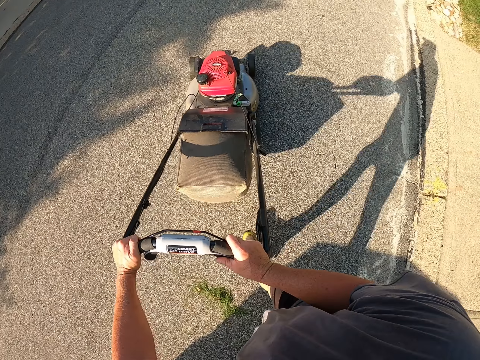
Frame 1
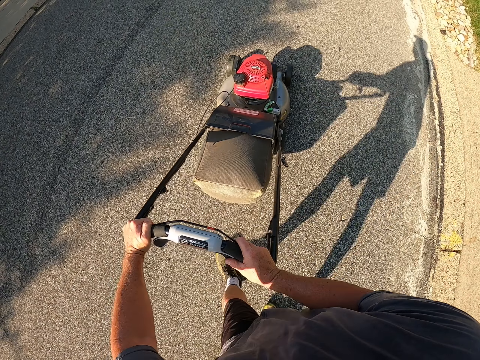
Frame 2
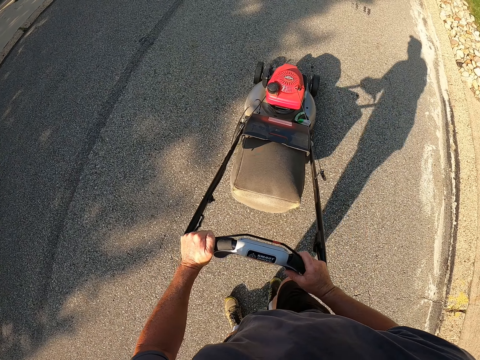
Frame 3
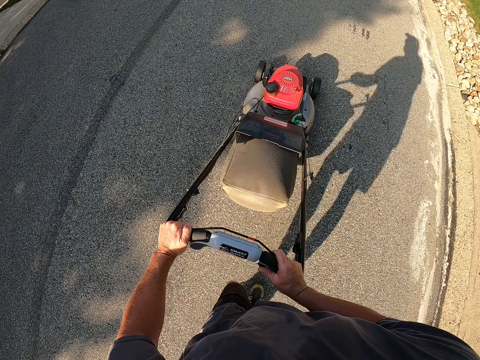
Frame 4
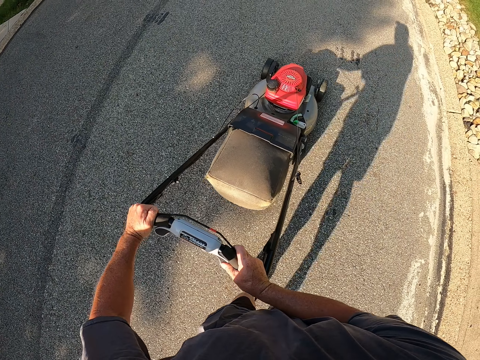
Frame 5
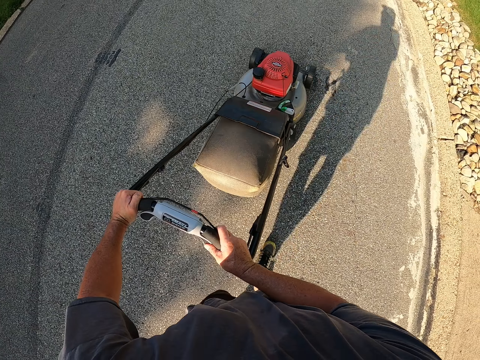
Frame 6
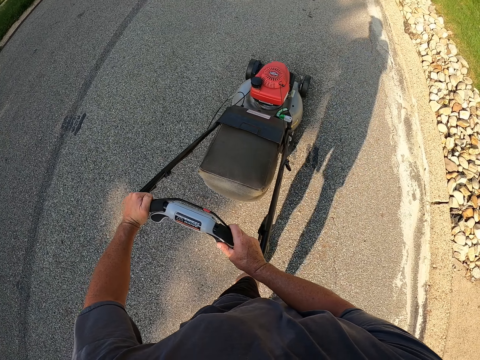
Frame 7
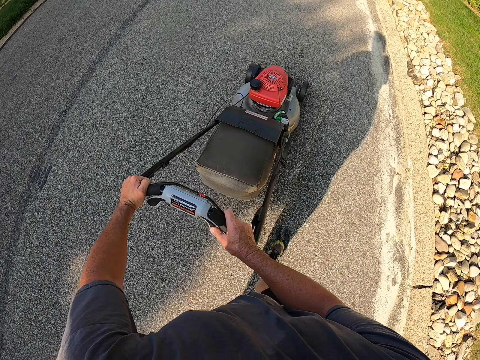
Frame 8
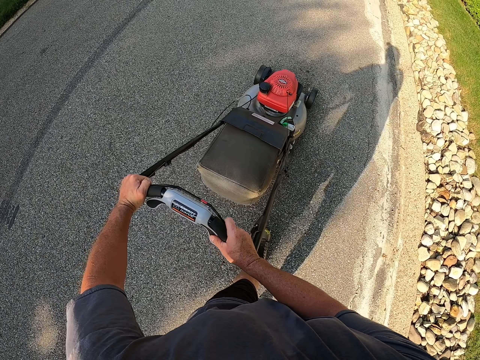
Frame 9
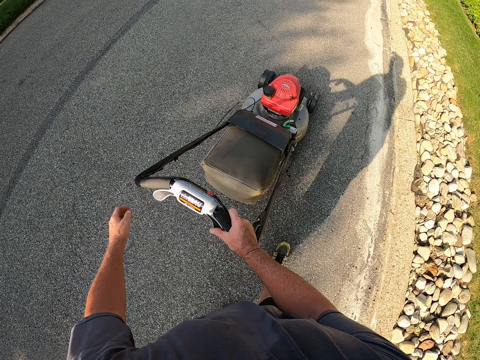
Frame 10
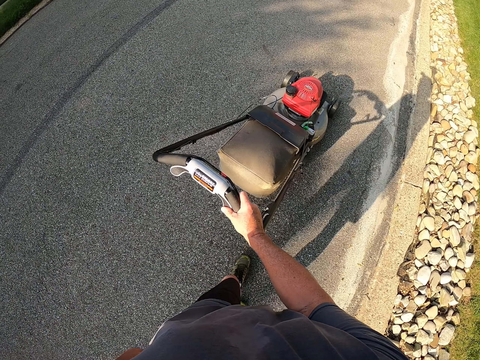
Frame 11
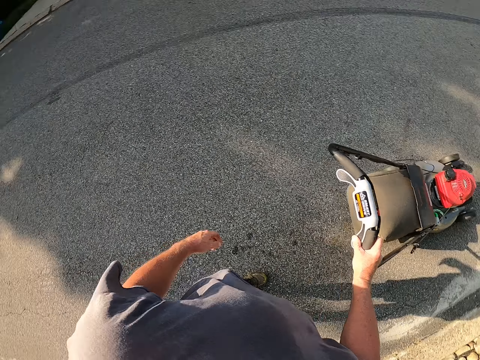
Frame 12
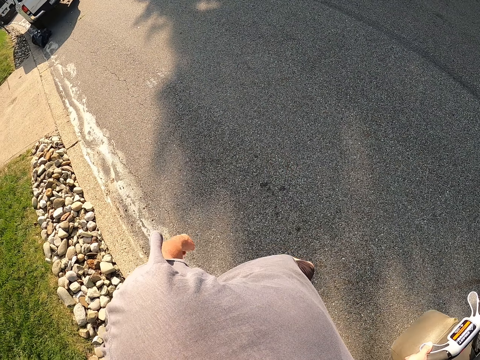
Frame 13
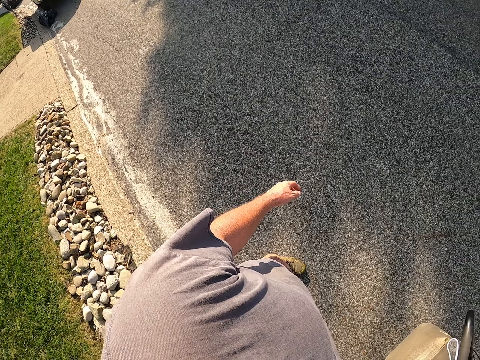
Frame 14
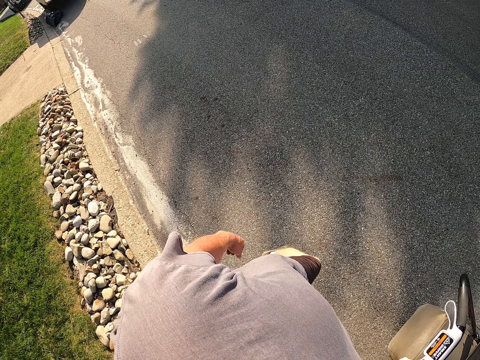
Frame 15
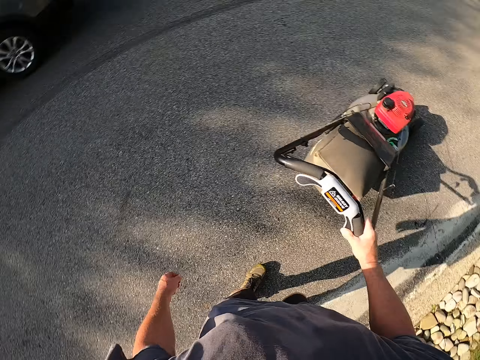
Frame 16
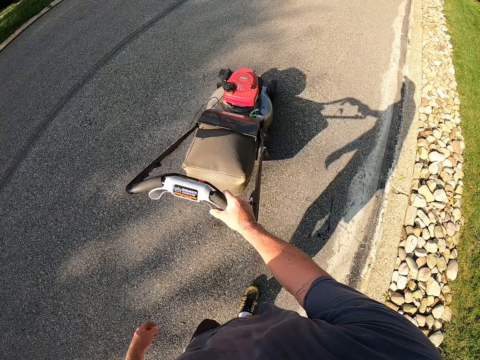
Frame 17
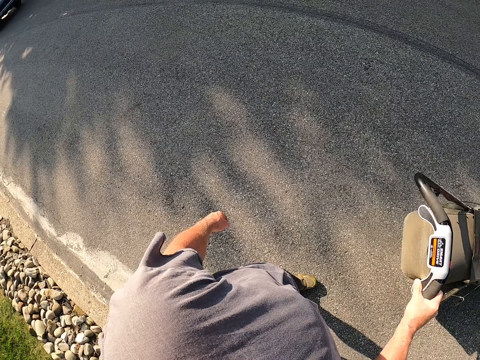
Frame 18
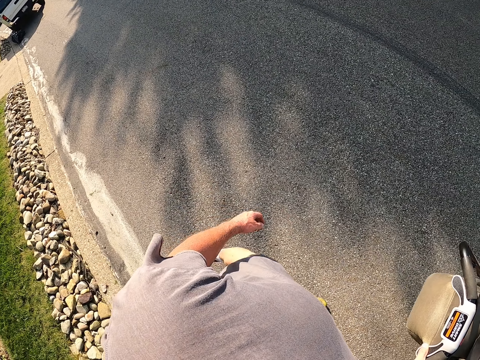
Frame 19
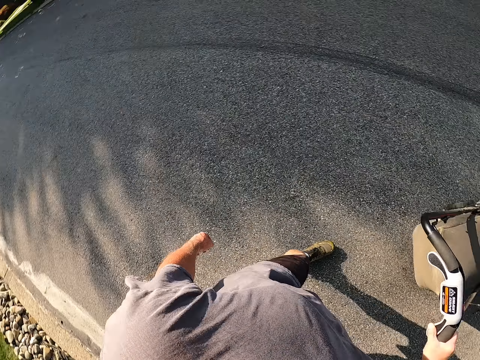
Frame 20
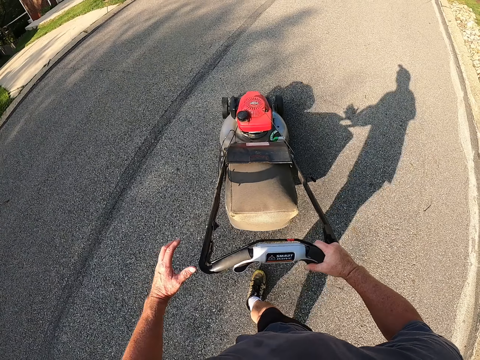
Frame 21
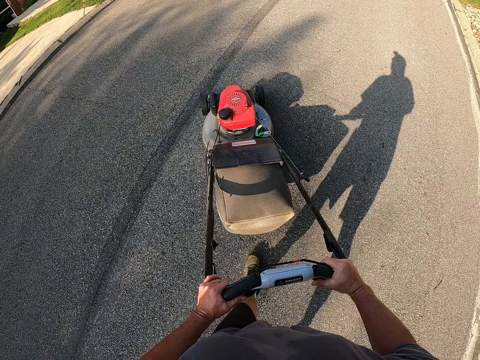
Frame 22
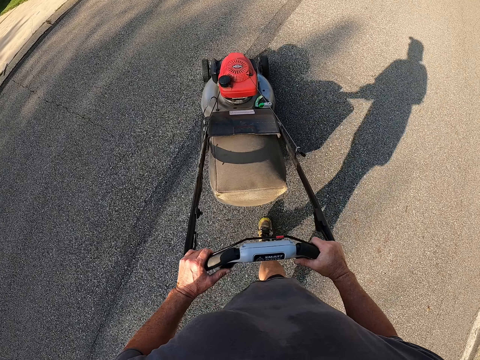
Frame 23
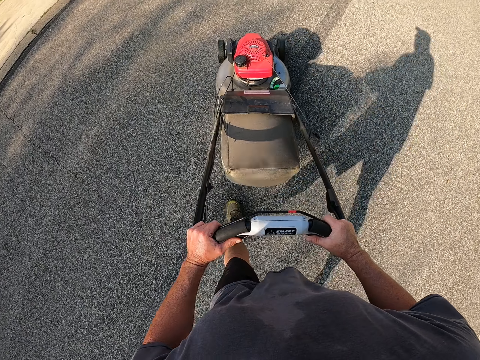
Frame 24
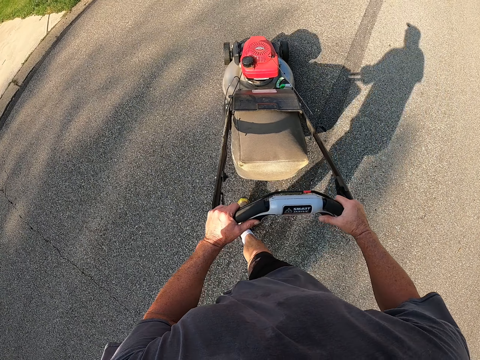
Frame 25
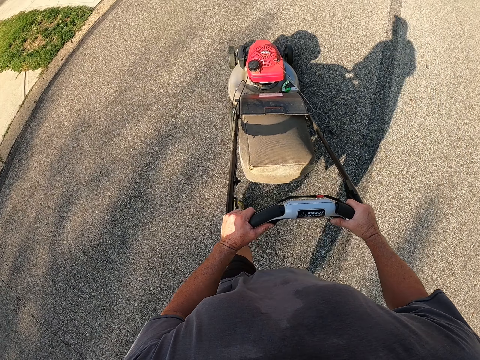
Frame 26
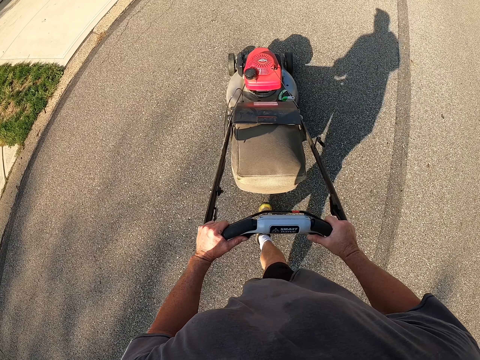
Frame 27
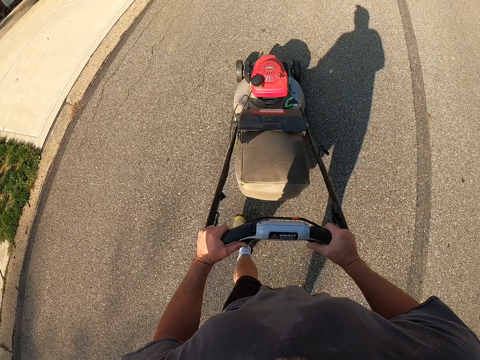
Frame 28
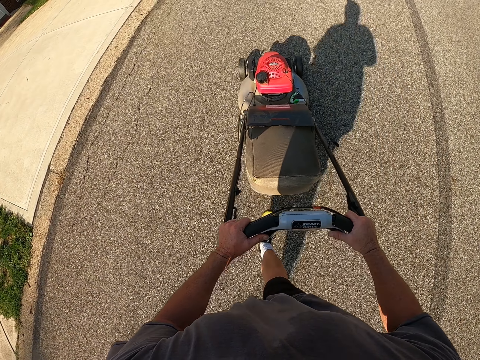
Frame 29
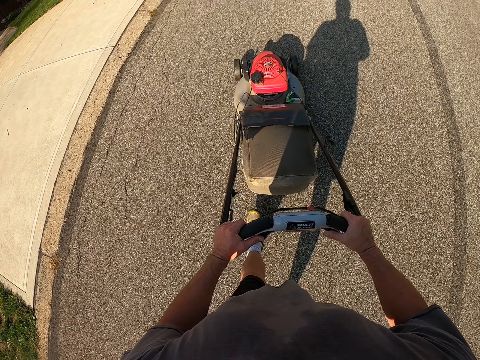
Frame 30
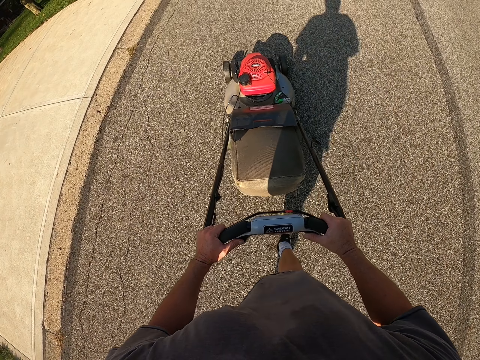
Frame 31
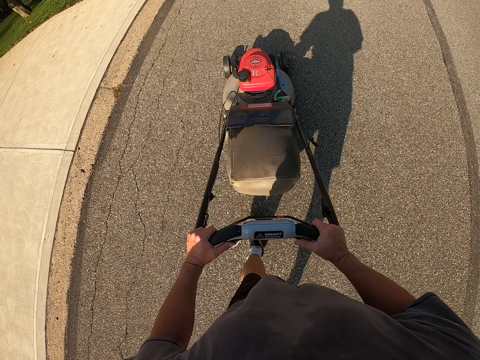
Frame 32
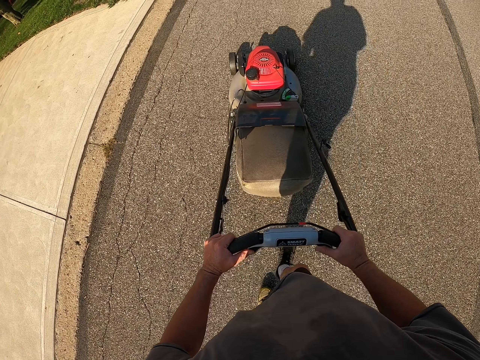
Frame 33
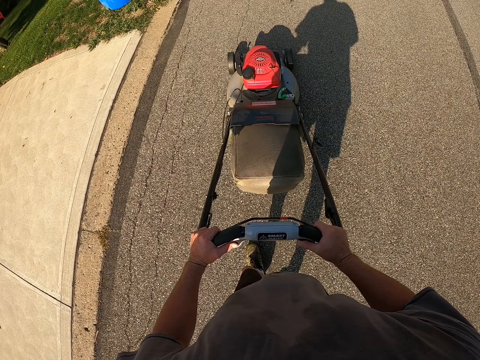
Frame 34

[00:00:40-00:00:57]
The camera wearer looks around the compound. They push the lawnmower on the road.

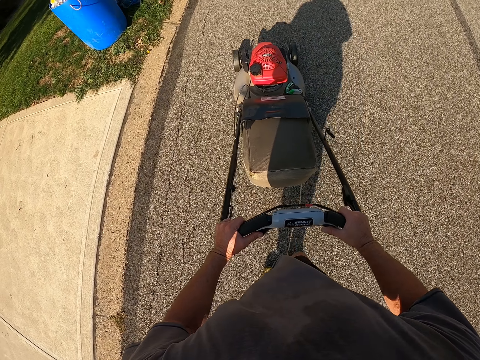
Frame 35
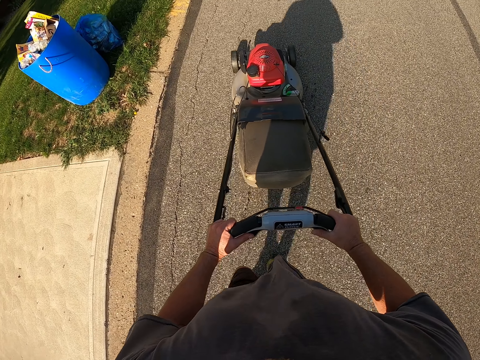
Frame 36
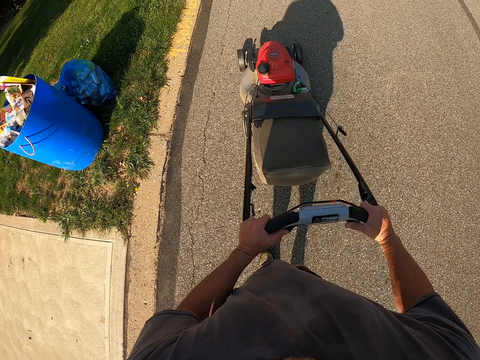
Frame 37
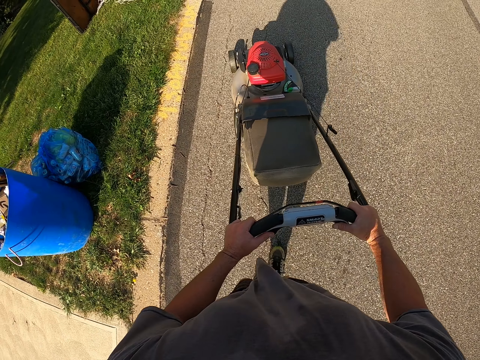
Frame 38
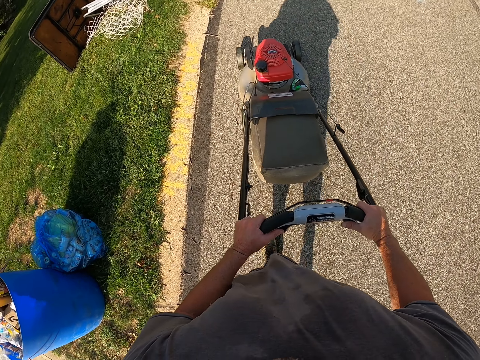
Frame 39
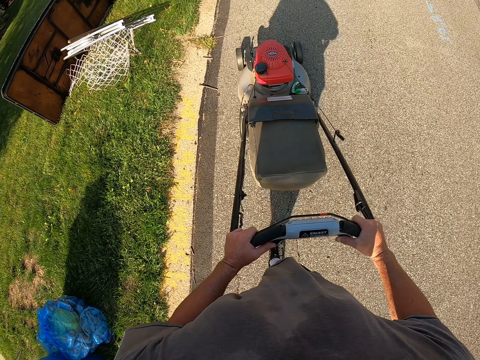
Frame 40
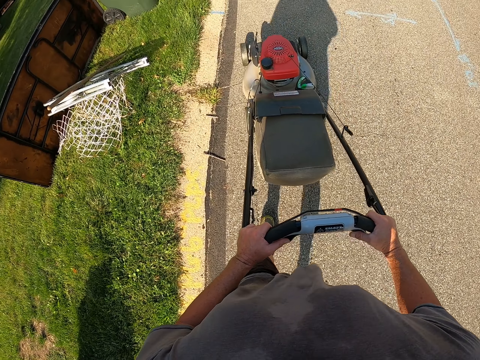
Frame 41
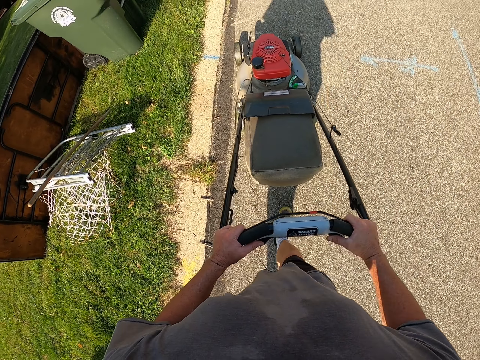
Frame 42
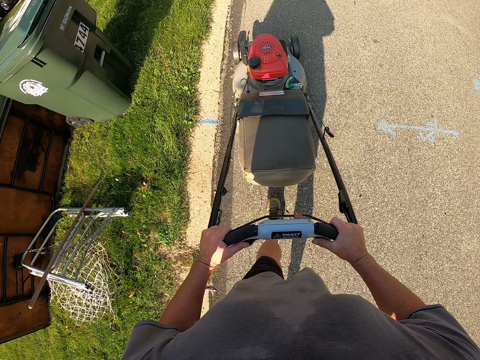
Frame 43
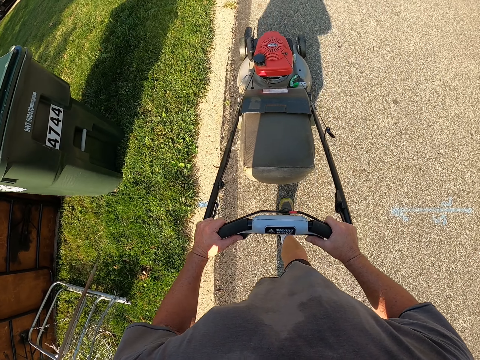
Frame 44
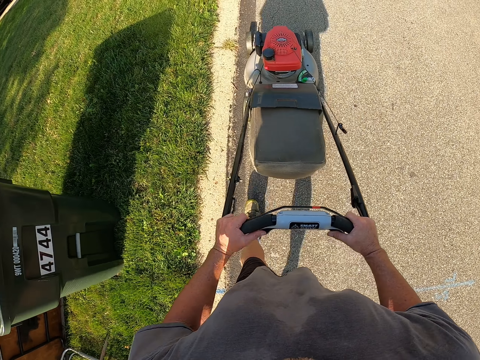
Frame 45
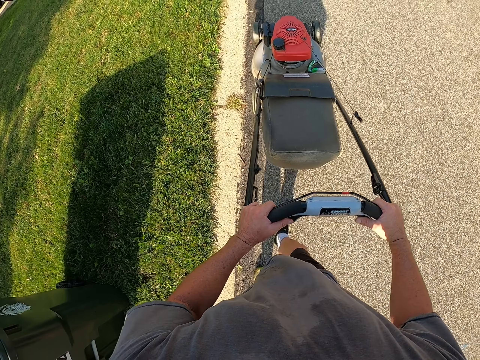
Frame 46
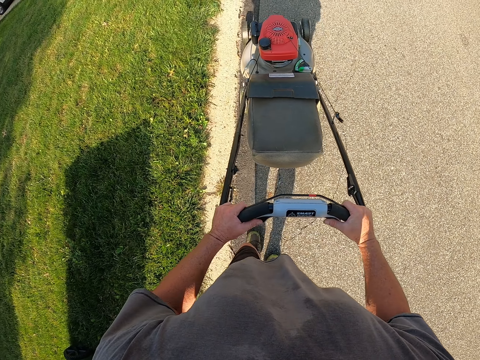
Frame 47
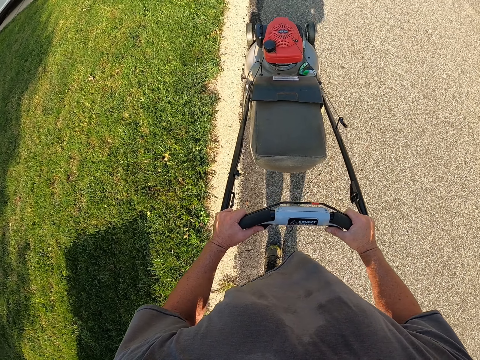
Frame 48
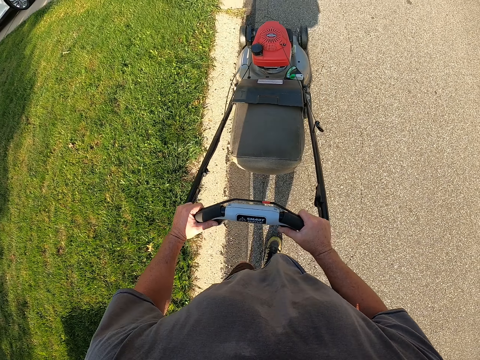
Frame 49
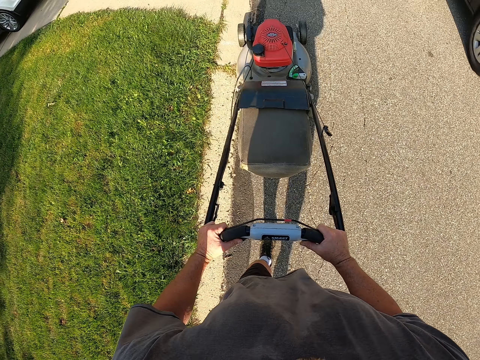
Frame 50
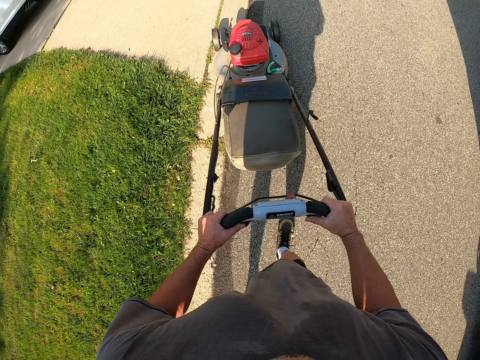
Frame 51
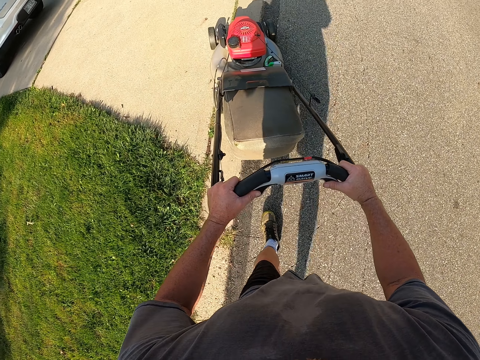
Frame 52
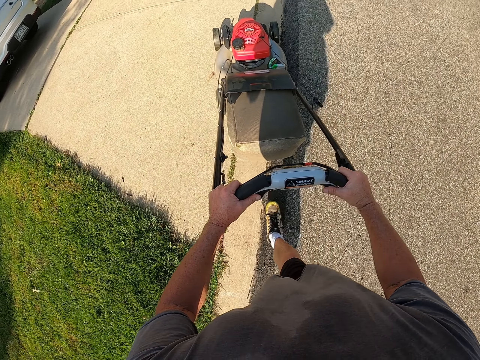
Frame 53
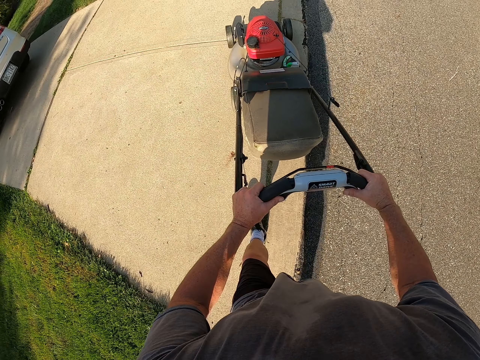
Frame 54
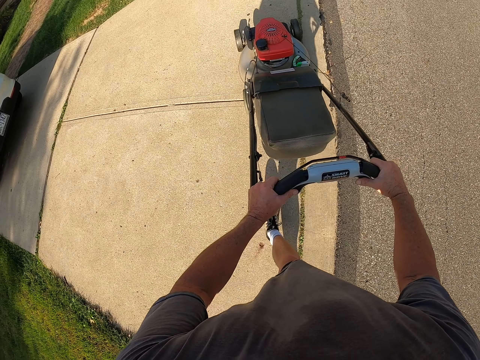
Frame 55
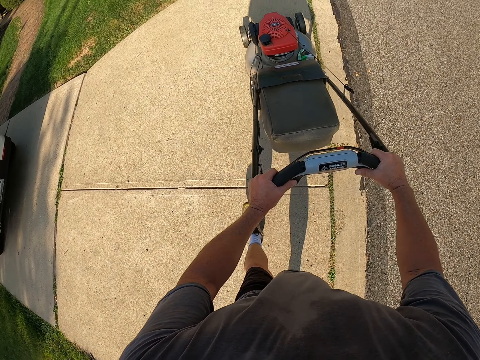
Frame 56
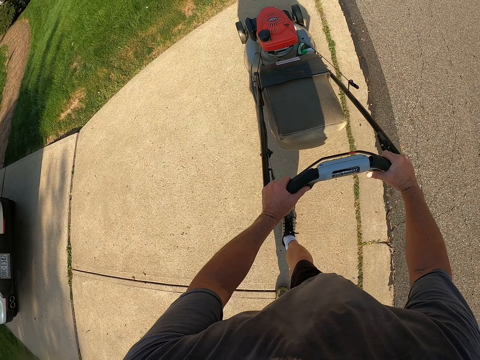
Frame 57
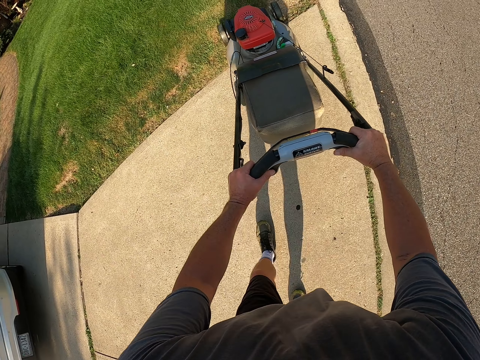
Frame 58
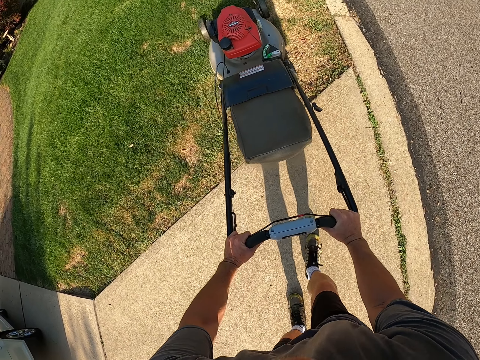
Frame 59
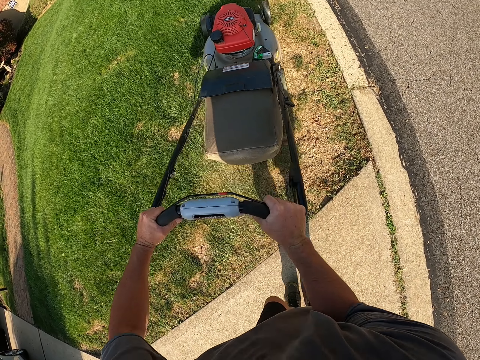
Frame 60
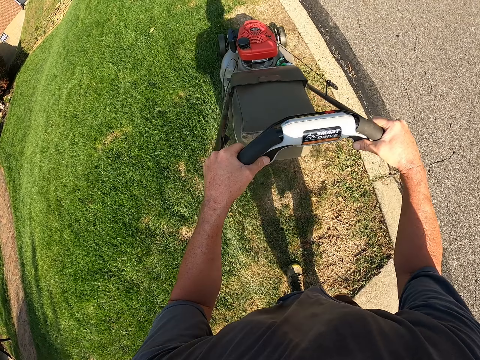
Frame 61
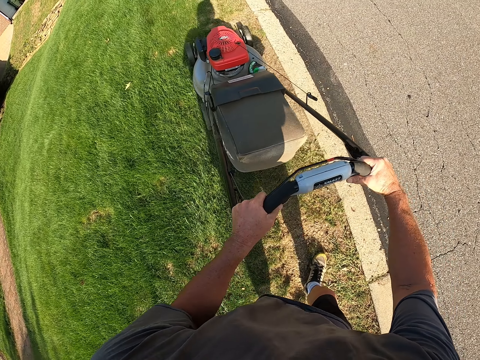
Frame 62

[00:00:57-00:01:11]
The camera wearer drives the lawnmower on the compound. They start cutting grass using the lawnmower.
